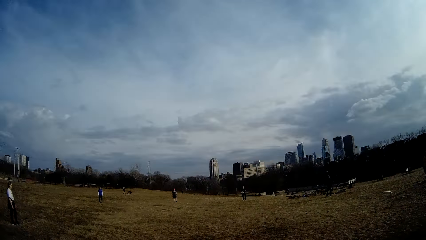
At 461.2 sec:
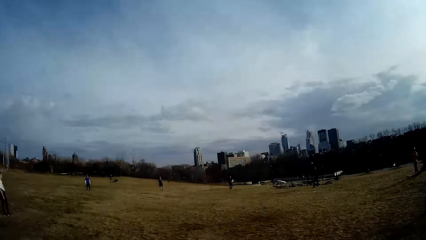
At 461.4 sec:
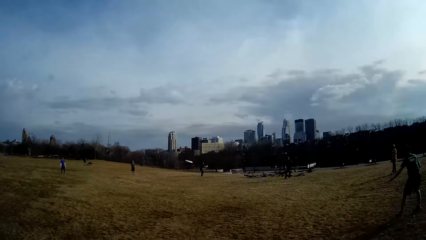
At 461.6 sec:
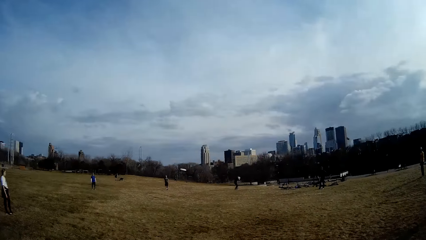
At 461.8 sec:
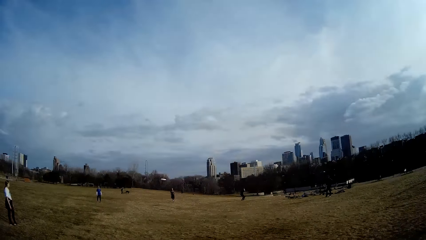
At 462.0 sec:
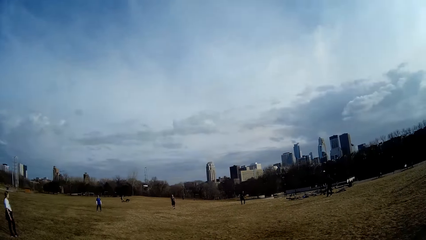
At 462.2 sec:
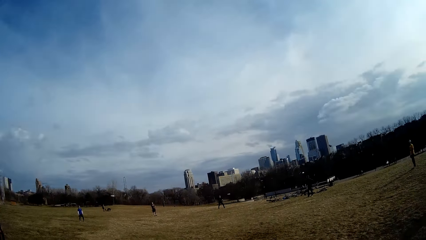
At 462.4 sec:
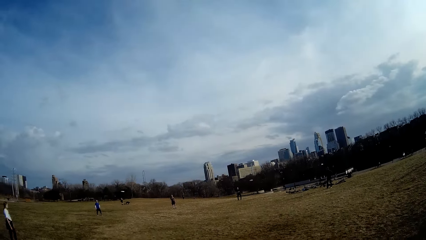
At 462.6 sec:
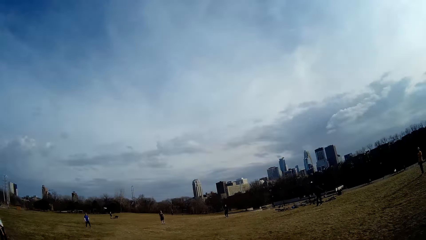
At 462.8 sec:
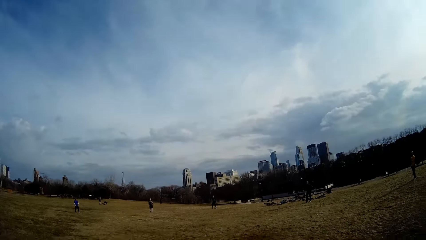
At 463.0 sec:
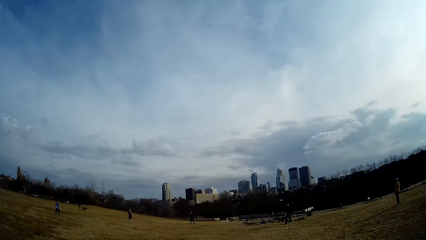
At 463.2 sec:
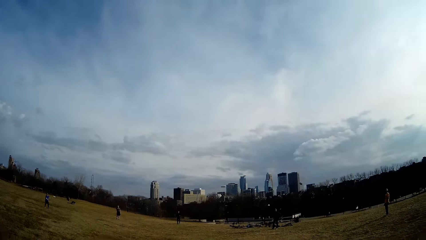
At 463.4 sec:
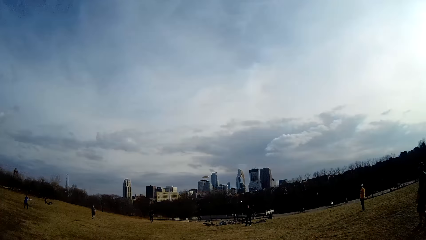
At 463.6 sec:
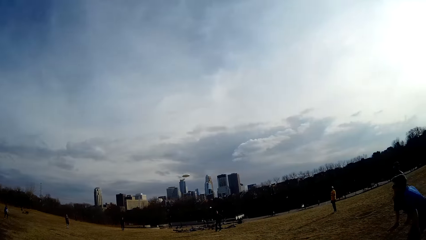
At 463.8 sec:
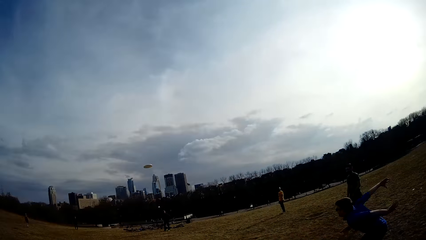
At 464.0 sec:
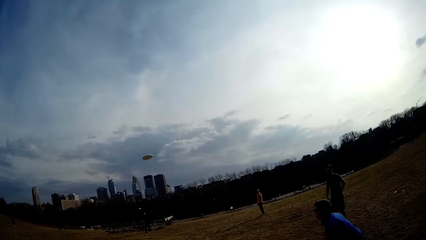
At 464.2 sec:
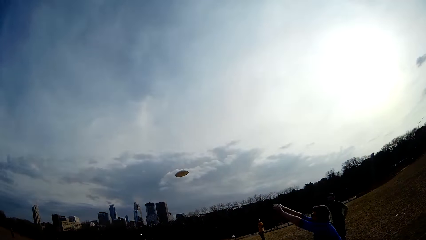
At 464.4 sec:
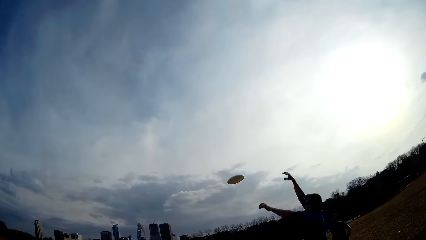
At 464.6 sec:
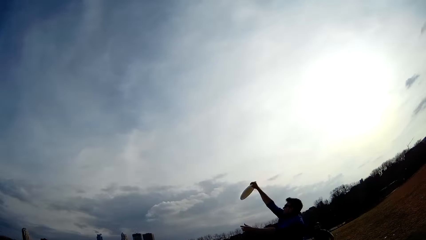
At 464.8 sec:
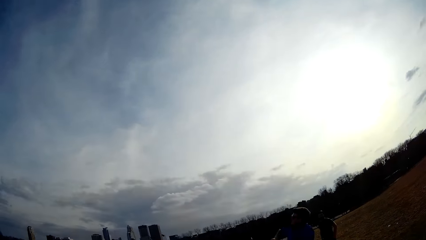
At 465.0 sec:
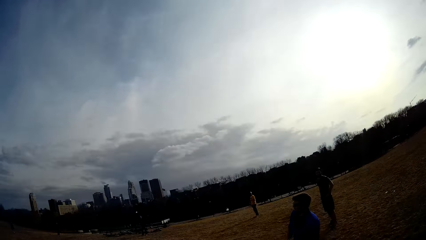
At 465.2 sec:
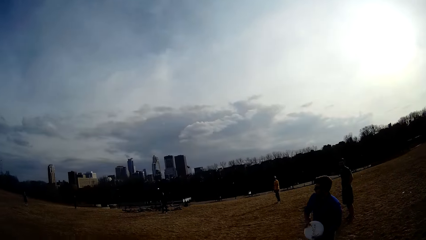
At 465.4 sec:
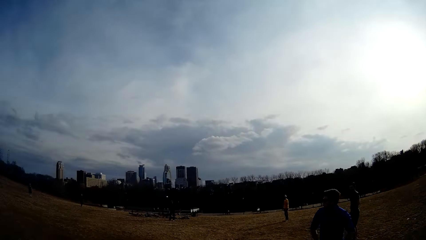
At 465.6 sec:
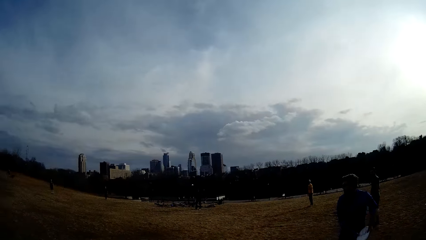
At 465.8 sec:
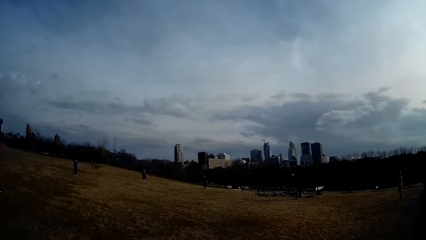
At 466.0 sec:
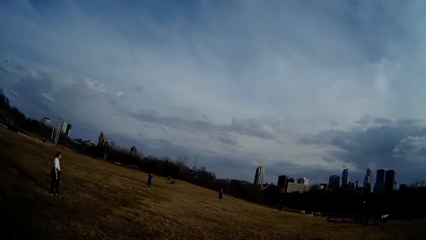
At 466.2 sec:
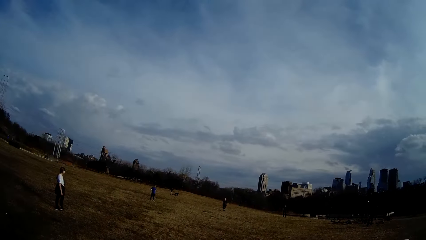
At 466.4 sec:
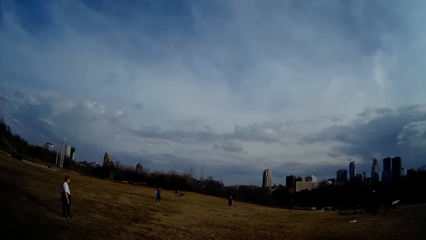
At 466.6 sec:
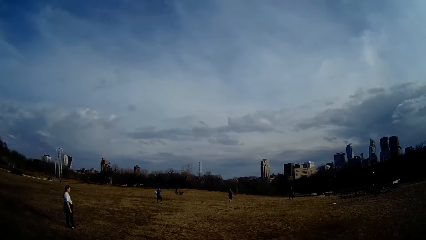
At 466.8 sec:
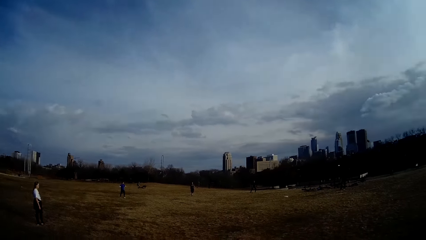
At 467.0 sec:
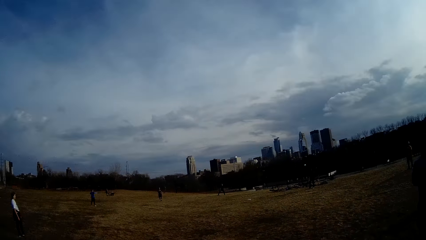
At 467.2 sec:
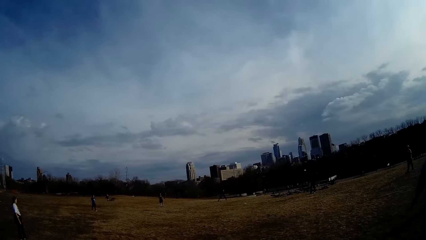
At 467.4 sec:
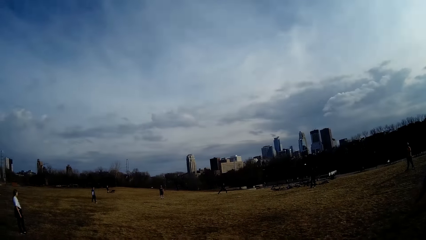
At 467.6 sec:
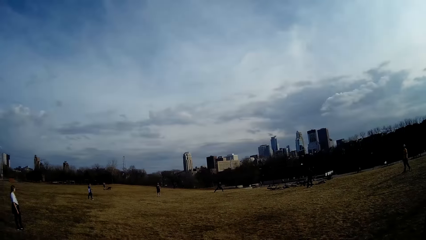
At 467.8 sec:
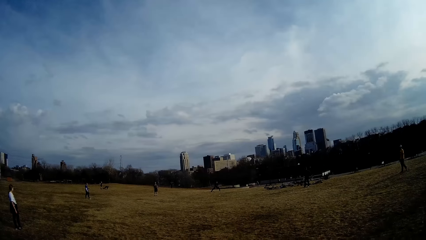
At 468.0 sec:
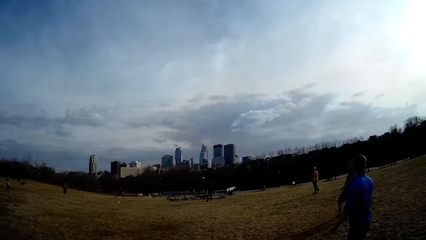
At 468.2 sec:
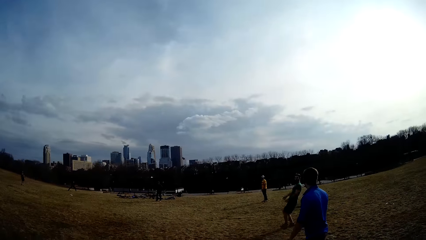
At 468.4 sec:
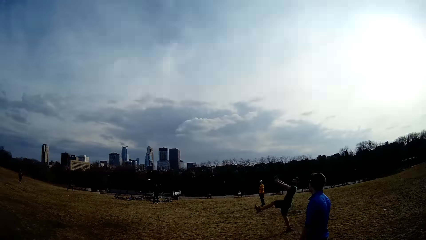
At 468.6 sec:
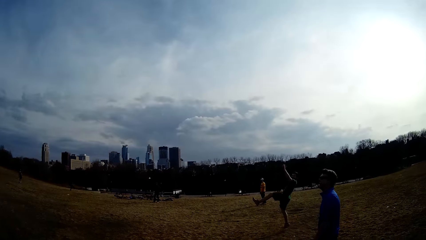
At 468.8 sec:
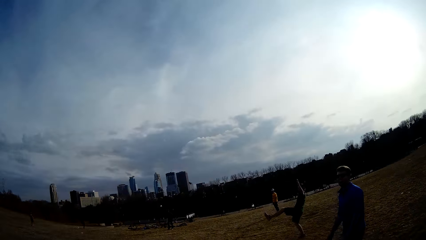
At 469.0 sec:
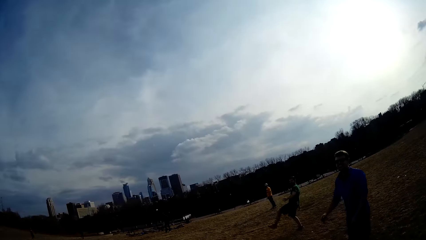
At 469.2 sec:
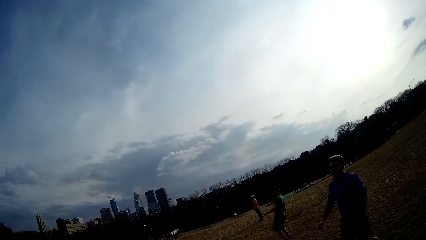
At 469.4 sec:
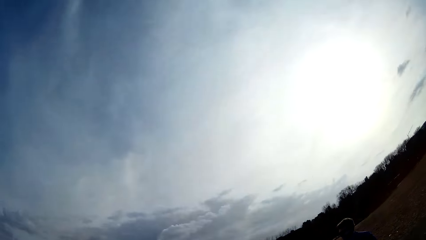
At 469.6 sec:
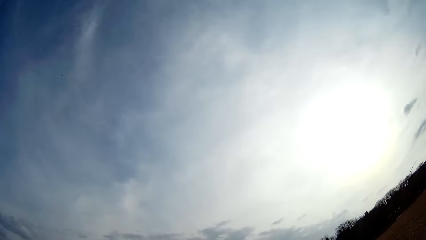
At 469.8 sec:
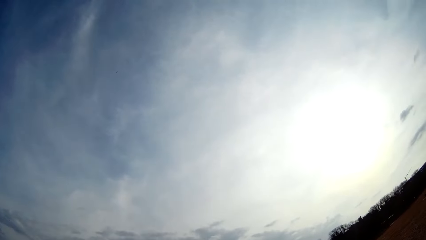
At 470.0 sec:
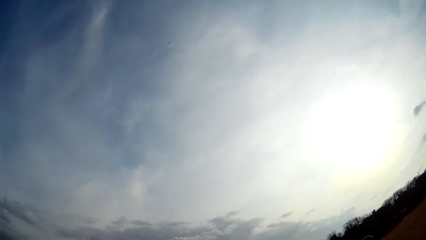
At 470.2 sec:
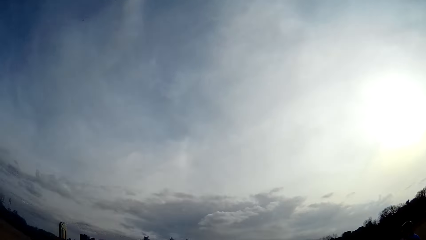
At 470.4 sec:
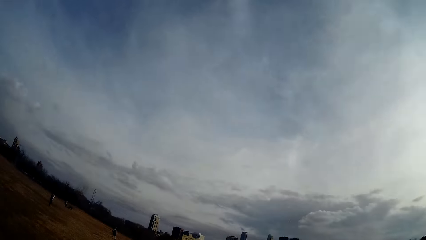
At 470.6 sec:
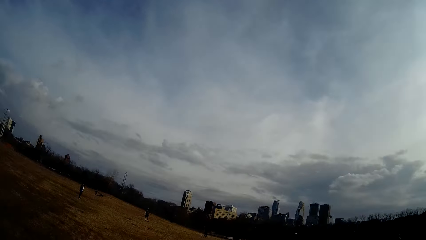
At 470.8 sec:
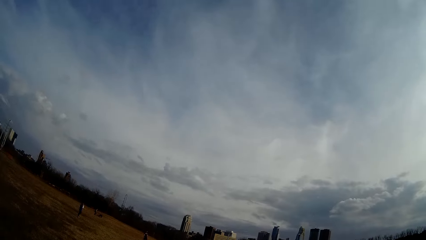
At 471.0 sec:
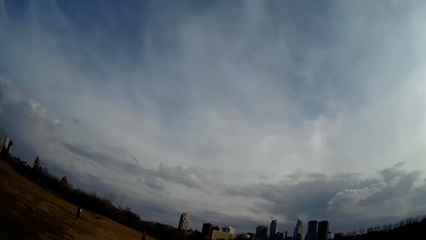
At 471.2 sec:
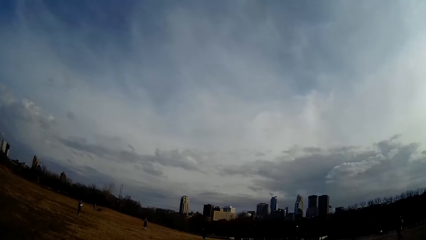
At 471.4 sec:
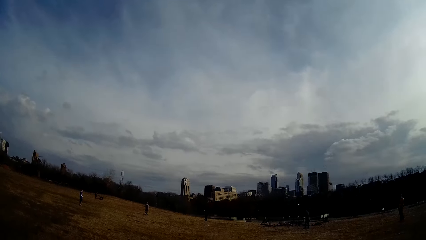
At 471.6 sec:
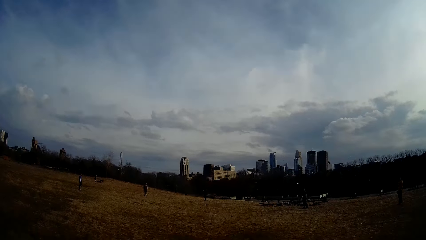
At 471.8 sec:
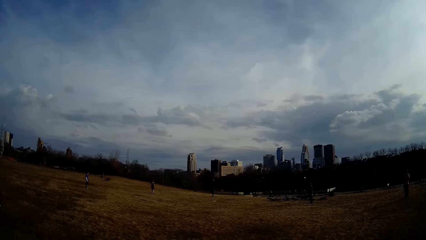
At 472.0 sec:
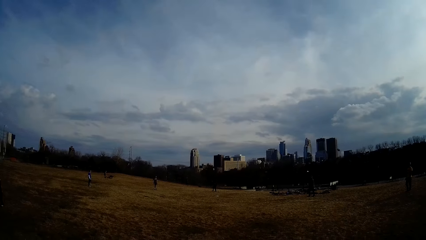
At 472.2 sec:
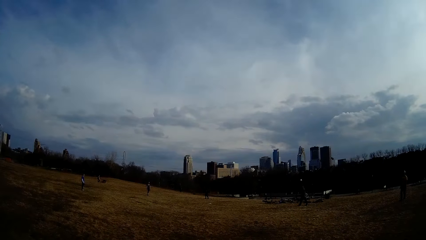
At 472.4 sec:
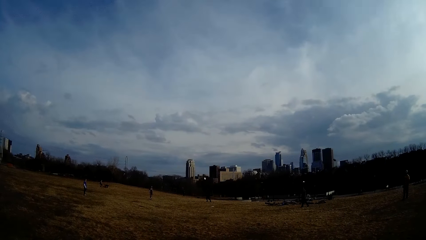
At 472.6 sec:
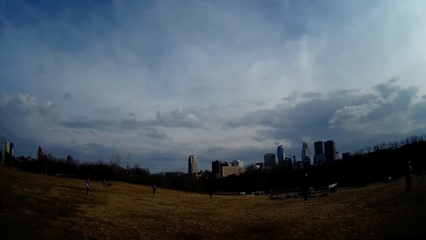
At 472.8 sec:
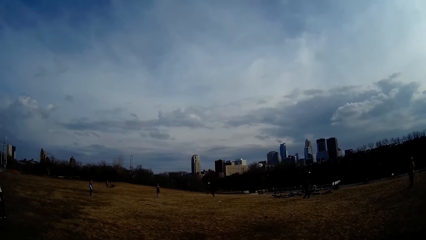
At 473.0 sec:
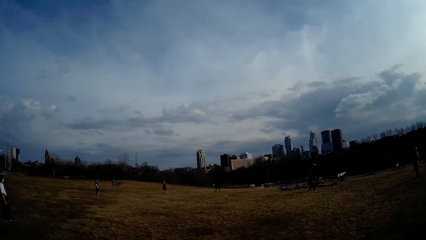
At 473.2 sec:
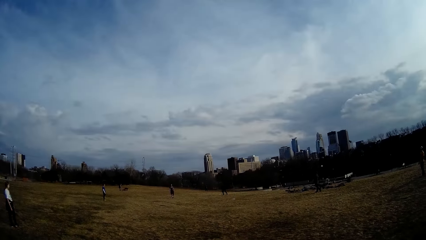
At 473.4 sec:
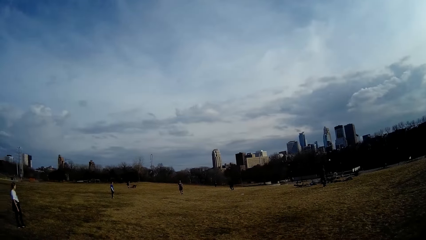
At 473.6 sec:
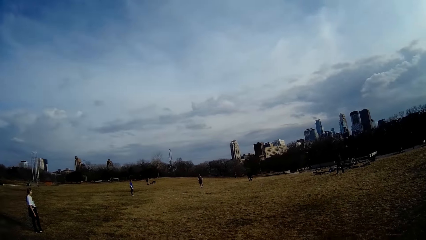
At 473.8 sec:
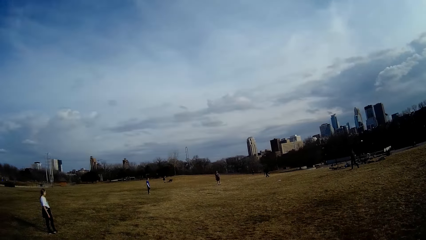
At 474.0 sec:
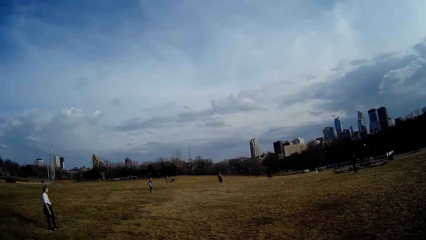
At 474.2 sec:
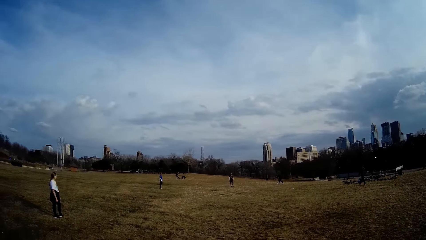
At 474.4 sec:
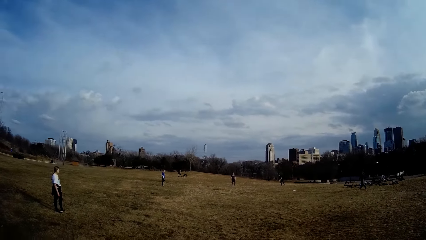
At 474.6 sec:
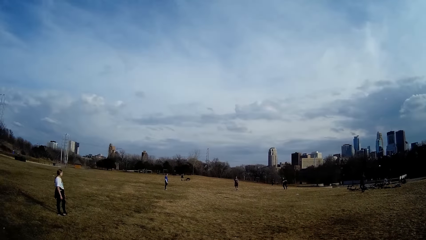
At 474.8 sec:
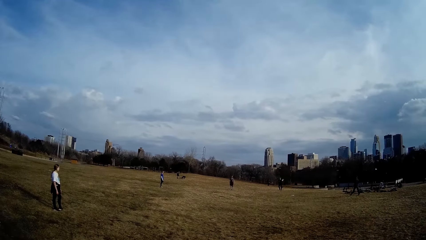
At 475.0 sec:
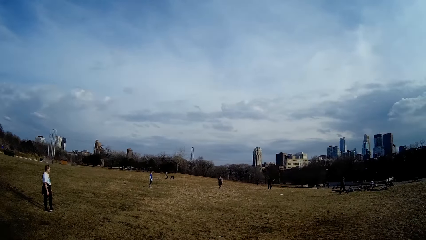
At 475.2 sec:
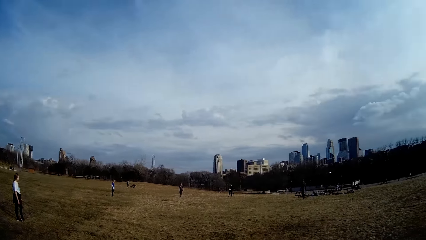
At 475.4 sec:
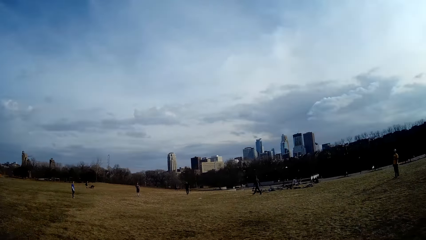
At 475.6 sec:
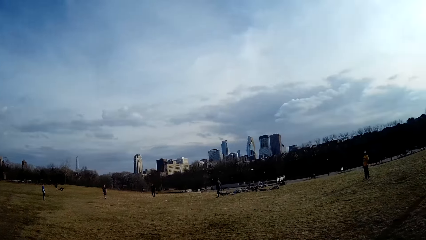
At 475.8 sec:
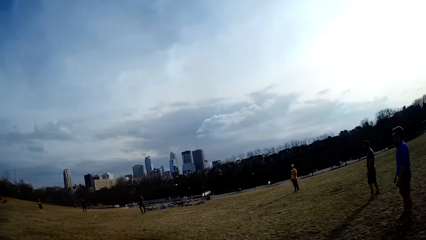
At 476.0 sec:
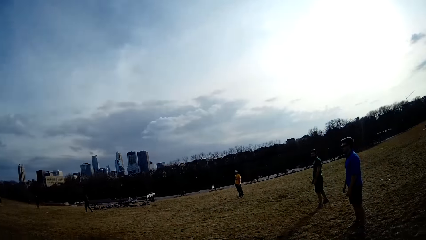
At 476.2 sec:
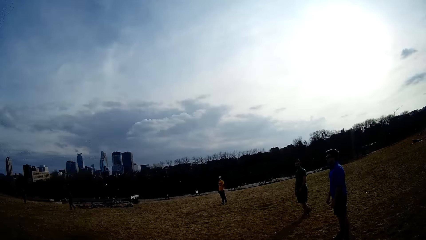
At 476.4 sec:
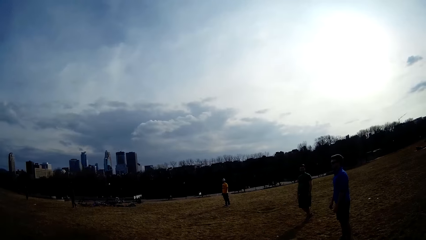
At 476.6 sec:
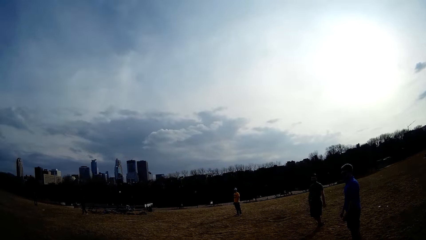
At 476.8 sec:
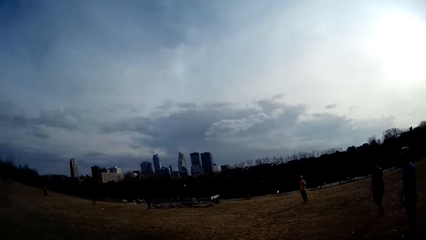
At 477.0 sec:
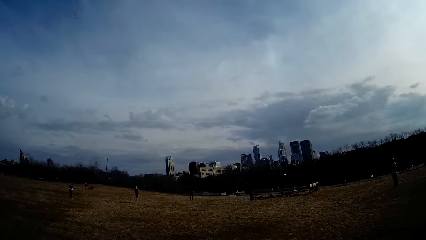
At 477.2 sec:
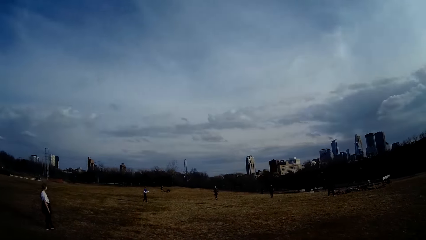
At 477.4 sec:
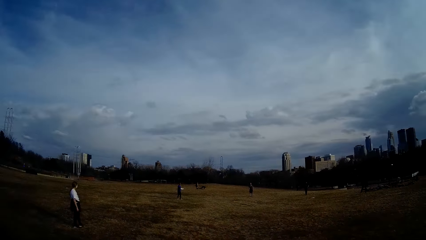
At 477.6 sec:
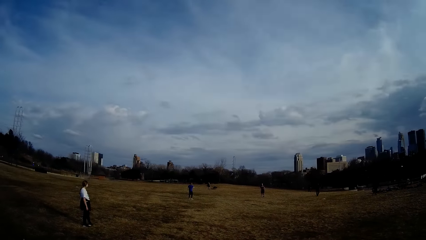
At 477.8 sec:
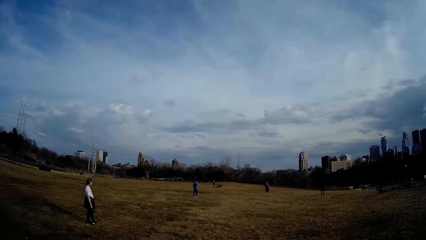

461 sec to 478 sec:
A man catches a ball. Another man catches the ball in the air. Another man jumps.
